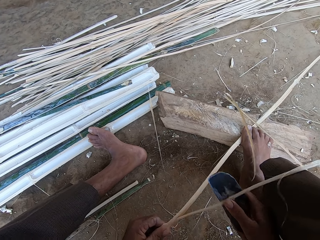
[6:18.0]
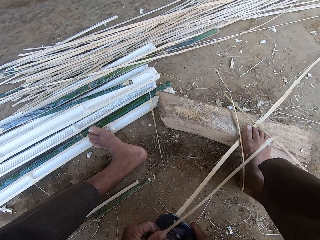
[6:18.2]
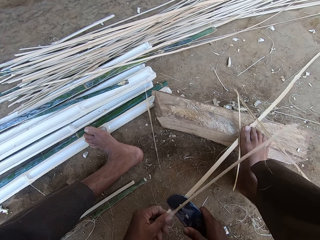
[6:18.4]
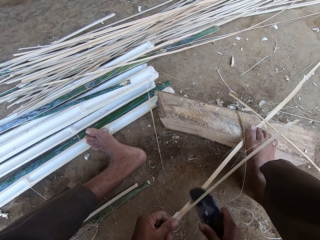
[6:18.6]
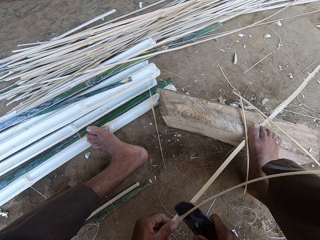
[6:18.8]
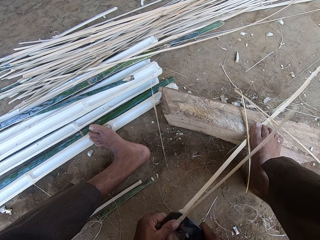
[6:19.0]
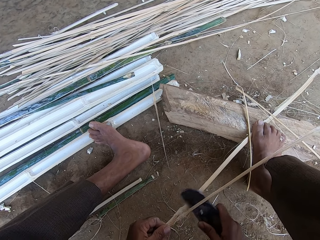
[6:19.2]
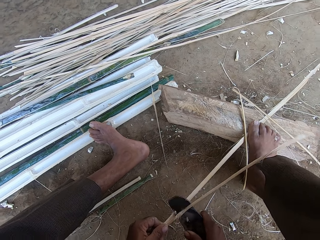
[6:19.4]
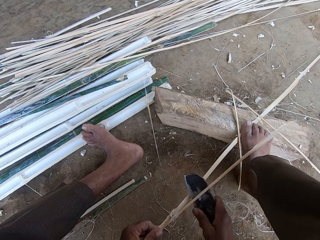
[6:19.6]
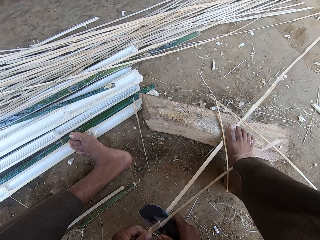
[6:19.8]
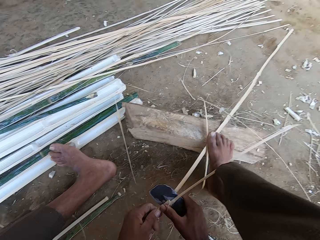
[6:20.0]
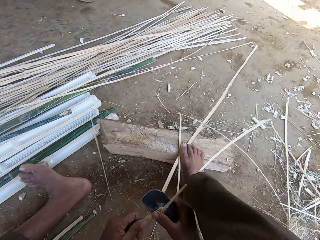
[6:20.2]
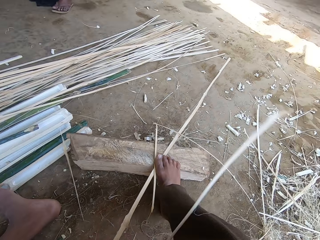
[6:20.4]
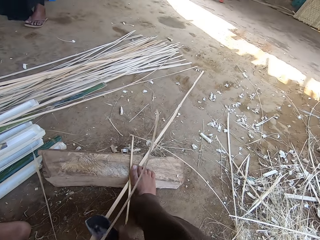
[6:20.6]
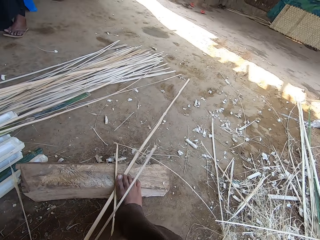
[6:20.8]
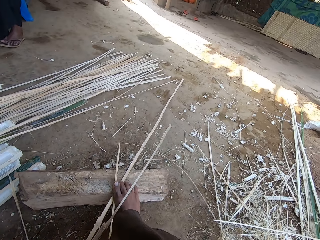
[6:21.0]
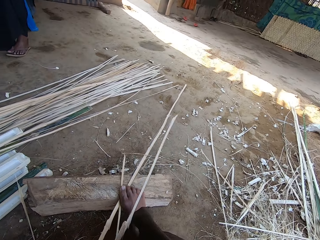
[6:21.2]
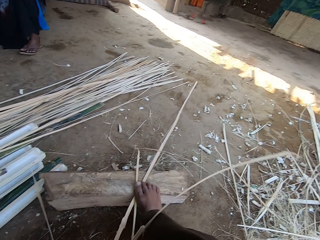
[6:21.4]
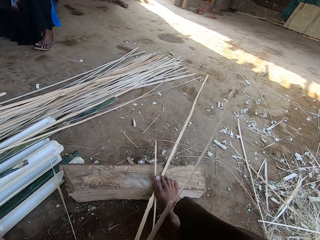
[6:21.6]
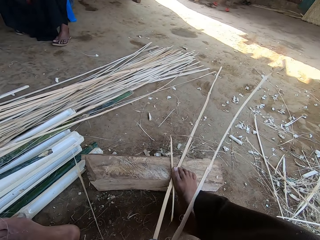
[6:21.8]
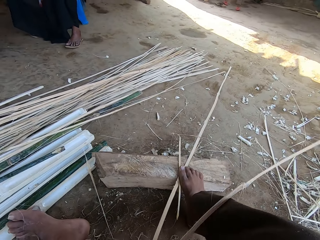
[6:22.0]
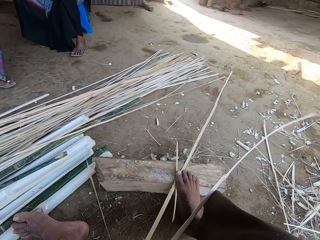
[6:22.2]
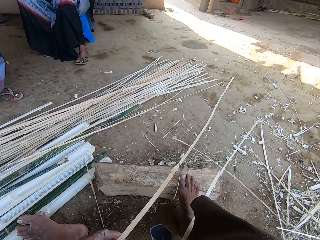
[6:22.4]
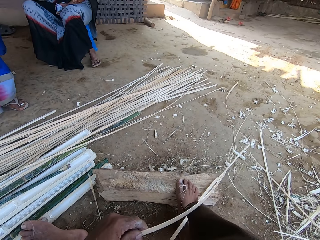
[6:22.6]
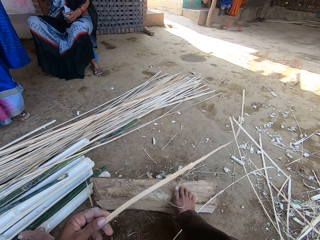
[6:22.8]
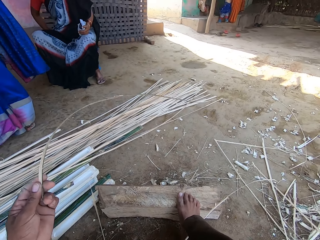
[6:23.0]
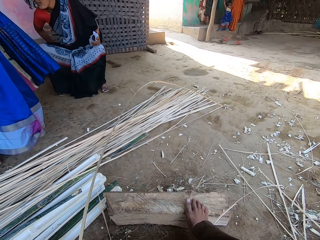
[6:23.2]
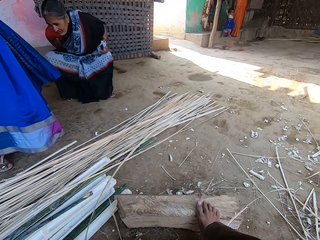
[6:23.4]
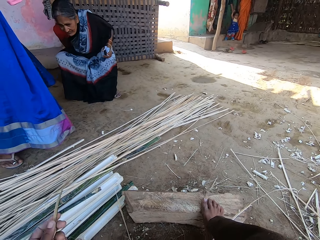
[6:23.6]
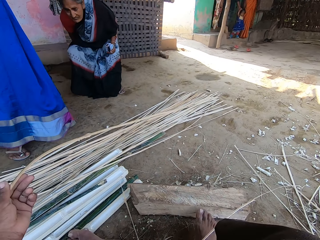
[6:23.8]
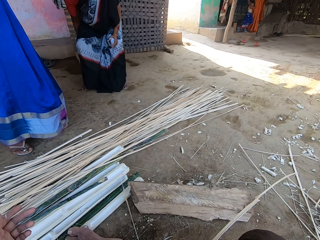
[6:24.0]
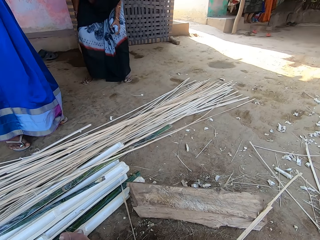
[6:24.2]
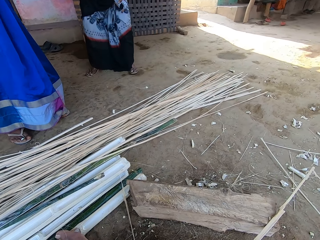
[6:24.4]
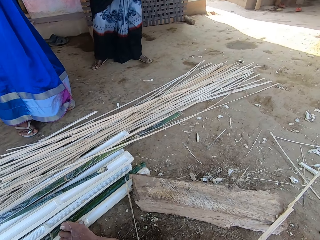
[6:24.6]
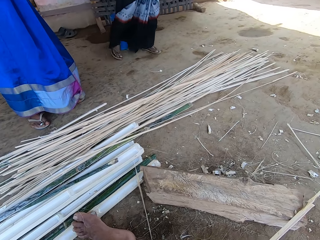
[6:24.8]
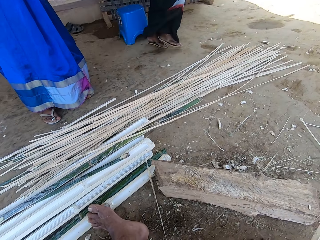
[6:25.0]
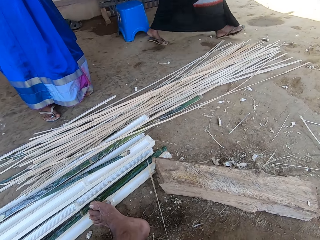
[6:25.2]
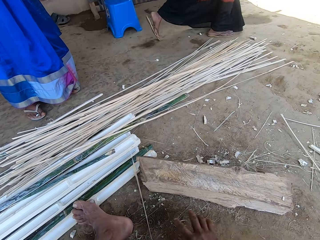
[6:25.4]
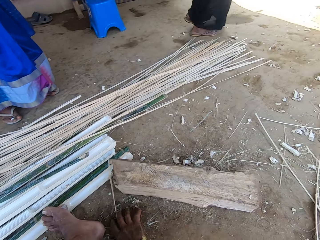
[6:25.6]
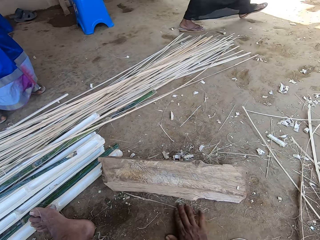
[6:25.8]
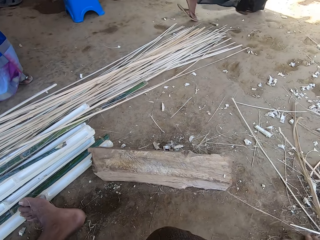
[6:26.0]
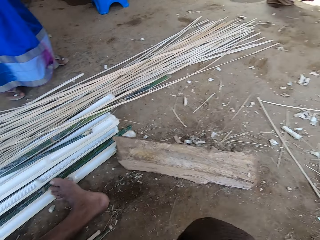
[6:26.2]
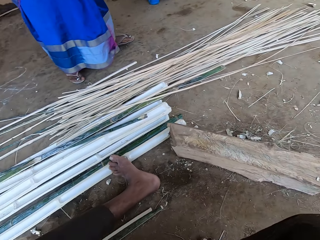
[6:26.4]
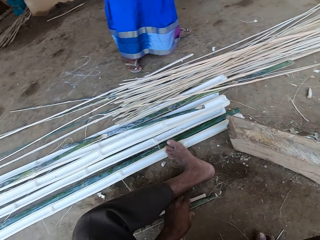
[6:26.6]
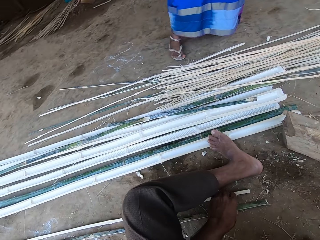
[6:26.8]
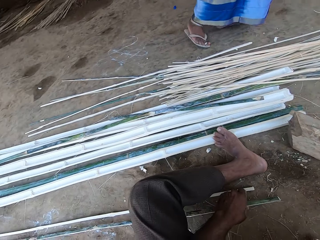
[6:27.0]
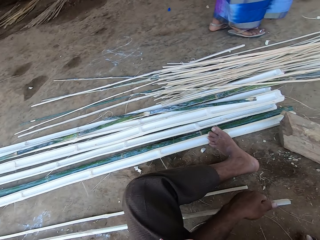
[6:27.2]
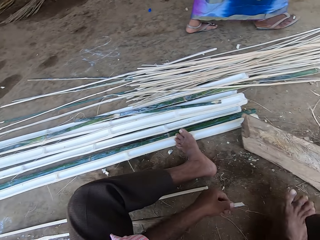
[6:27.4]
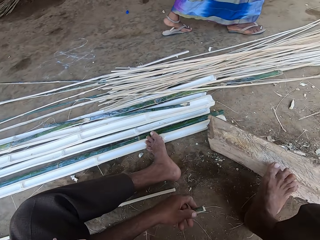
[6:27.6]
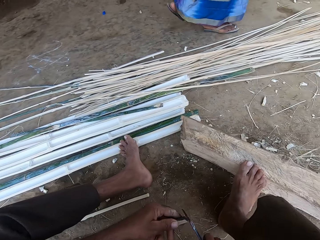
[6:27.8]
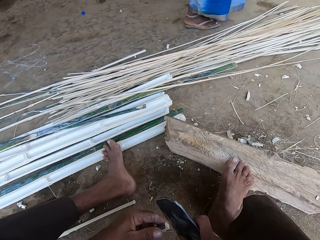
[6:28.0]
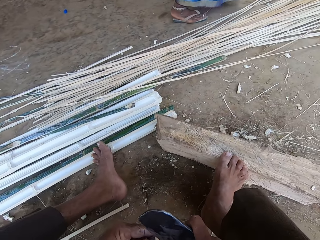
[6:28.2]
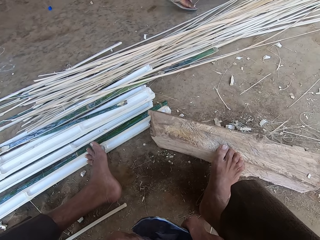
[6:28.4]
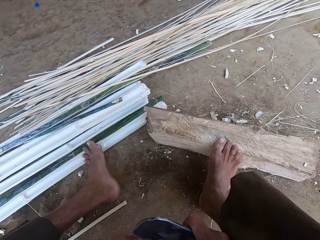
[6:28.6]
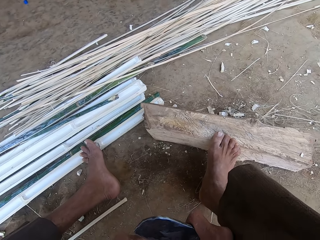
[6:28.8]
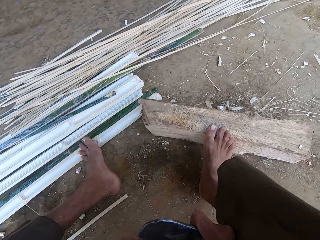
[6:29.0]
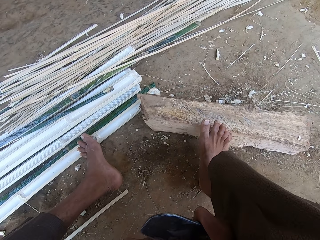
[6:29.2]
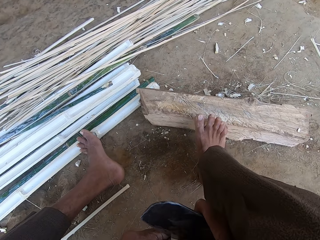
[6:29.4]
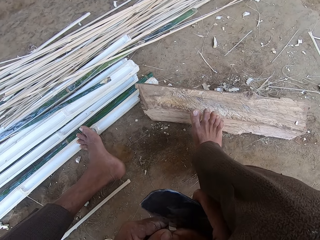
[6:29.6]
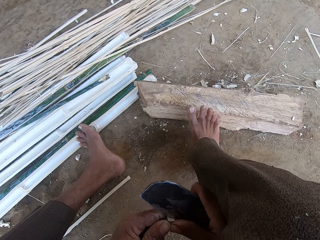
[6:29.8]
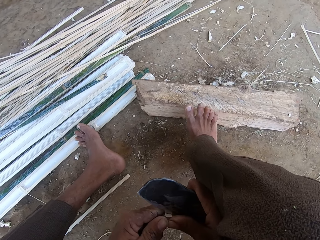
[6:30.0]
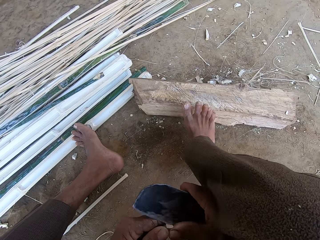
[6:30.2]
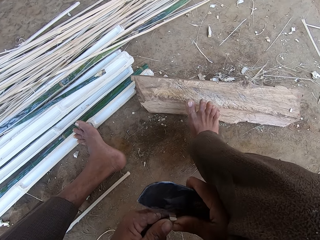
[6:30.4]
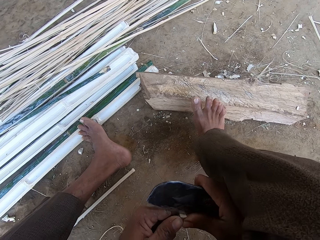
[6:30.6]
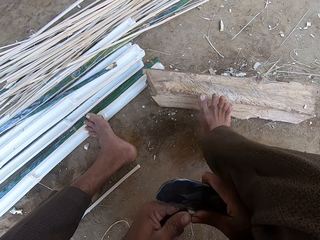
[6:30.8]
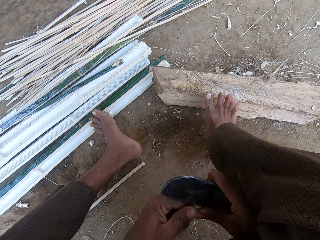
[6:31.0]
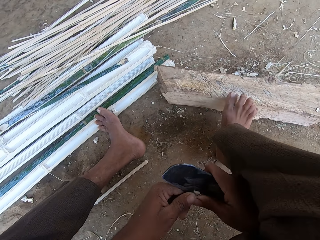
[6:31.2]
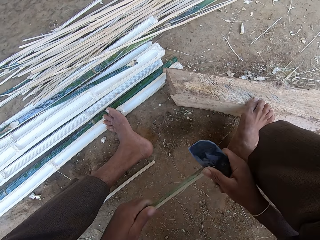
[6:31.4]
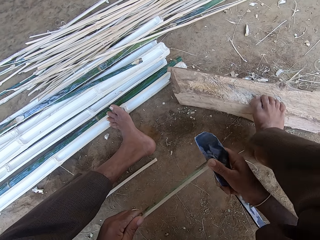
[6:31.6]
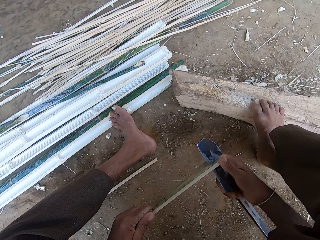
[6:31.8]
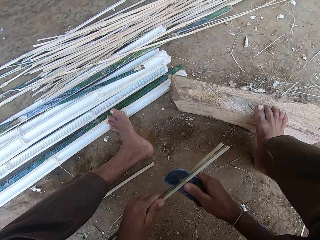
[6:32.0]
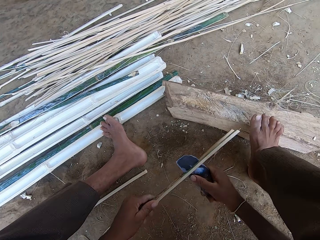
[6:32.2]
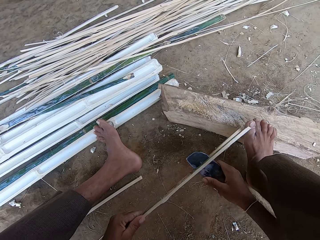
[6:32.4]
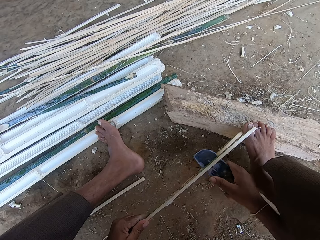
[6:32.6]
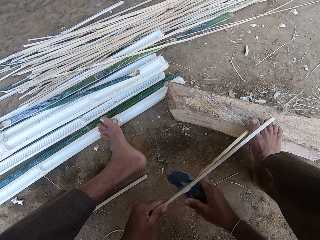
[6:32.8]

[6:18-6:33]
The camera wearer aligns the bamboo stick or strip. They throw the bamboo stick on the ground and drag the bamboo stick on the ground. They pick the bamboo stick. They split the bamboo stick. They pierce the bamboo strip with a sickle.

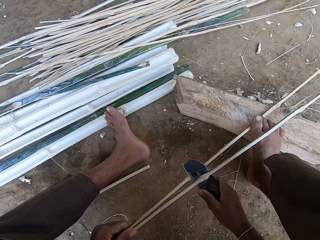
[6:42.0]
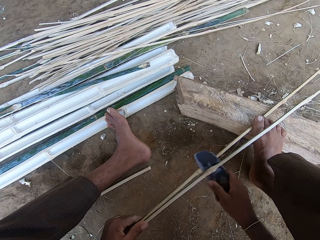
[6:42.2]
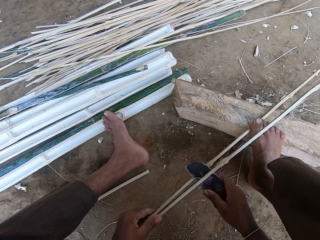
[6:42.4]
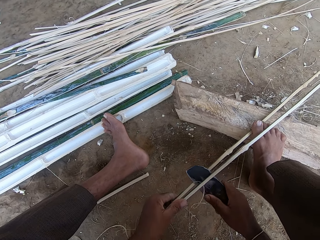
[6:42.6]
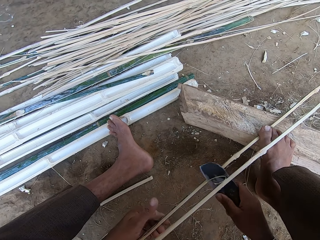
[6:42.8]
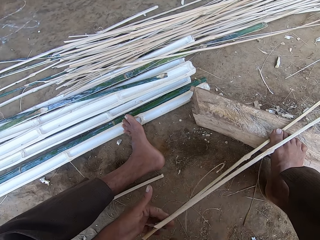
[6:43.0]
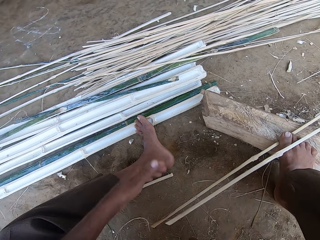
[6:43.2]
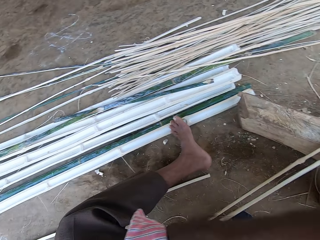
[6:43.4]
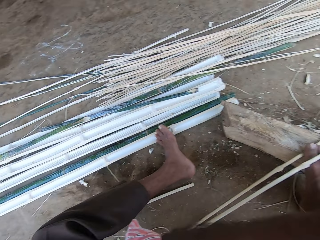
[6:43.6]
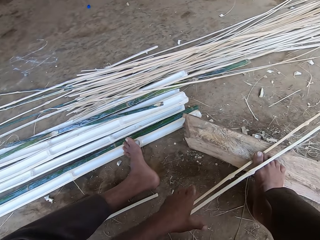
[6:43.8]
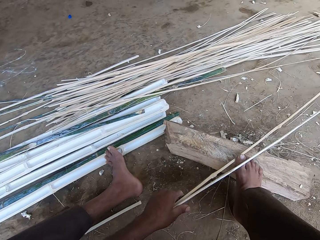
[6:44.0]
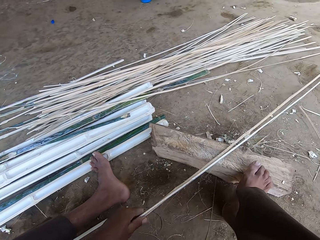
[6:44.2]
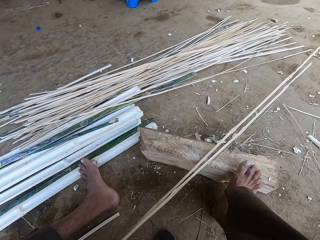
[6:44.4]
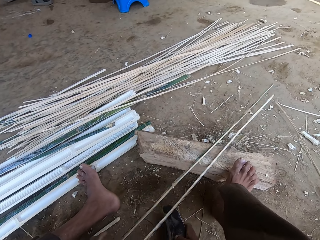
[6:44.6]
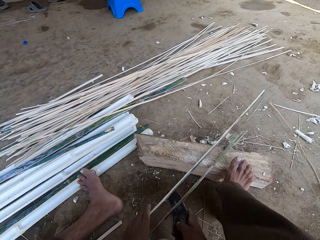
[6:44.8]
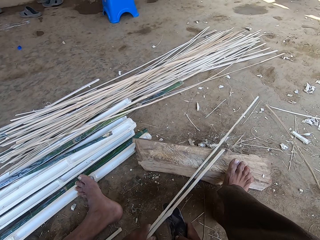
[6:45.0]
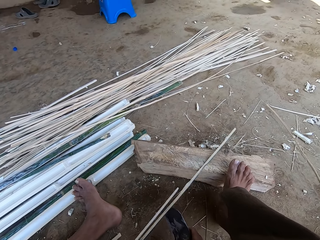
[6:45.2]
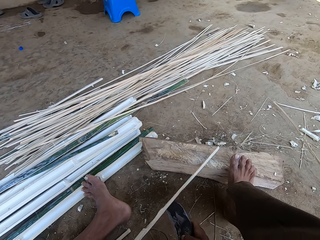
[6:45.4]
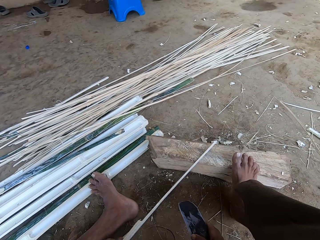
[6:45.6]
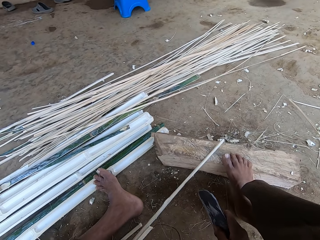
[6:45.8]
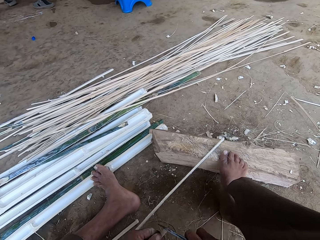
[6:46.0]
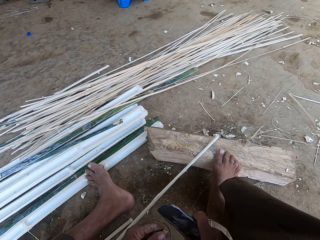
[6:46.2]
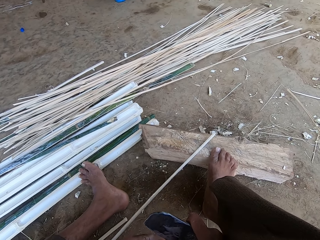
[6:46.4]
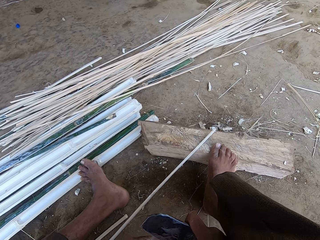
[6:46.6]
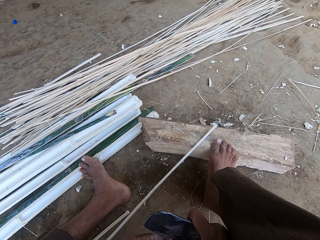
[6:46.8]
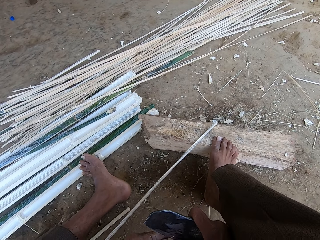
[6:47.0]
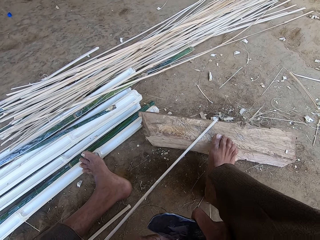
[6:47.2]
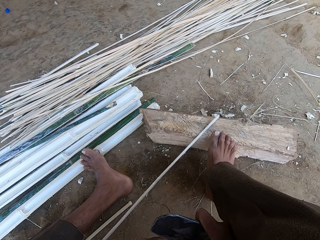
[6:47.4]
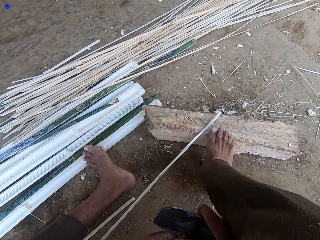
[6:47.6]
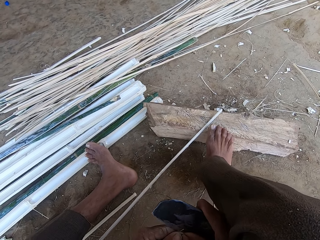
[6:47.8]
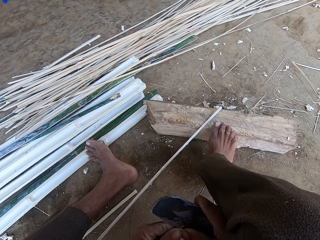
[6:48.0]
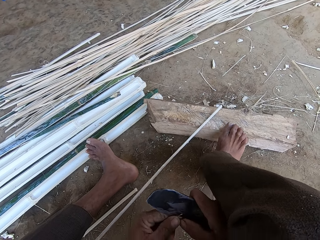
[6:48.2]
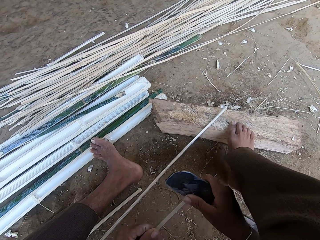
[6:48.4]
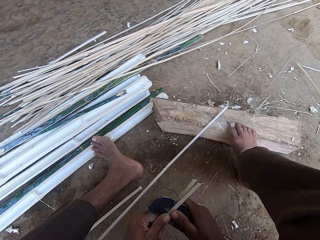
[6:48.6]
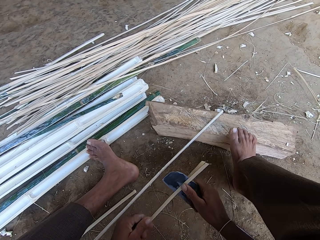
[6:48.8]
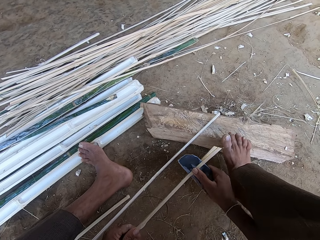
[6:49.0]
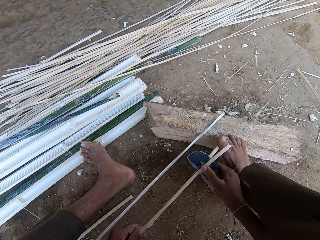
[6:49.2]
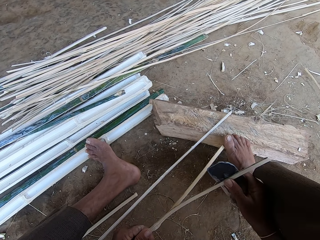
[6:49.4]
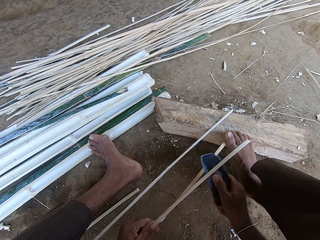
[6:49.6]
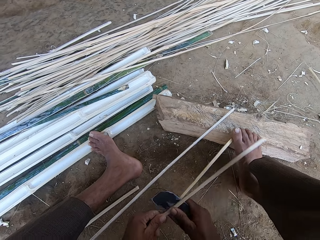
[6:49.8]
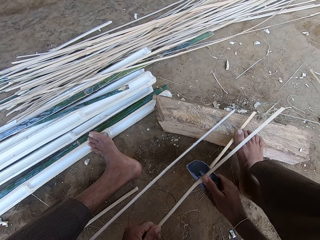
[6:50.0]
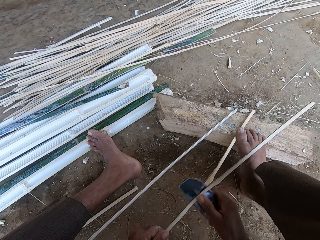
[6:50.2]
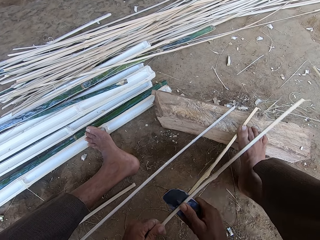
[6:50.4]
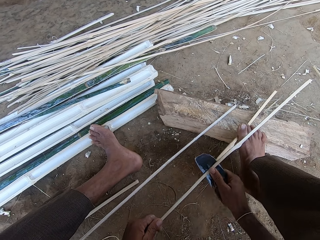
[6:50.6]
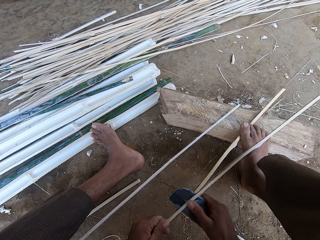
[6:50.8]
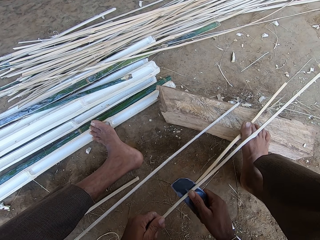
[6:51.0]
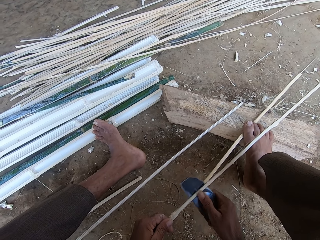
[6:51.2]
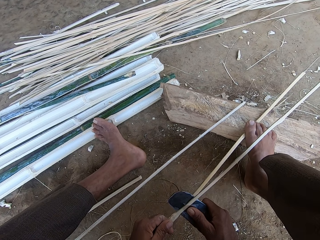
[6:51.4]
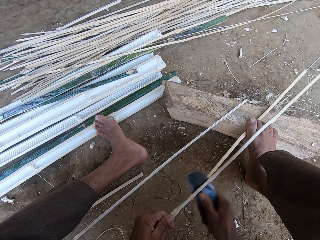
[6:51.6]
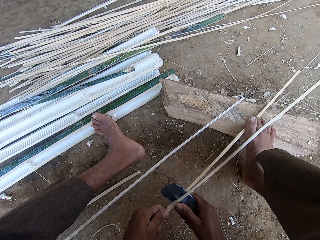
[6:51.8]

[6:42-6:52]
The camera wearer adjusts the bamboo stick. They pull bamboo stripes. They pierce the bamboo strip with a sickle. They split the bamboo stick.
